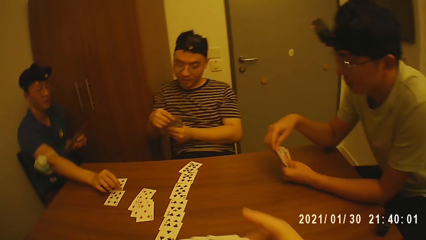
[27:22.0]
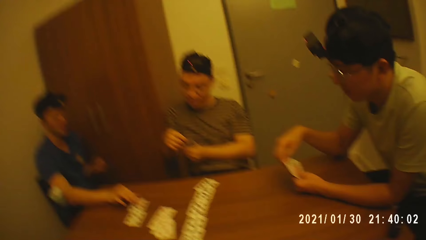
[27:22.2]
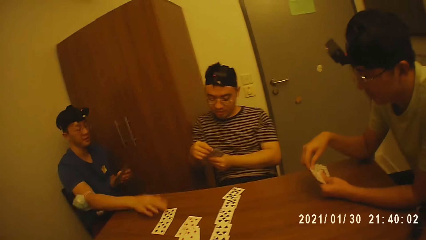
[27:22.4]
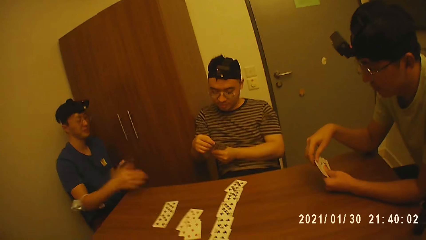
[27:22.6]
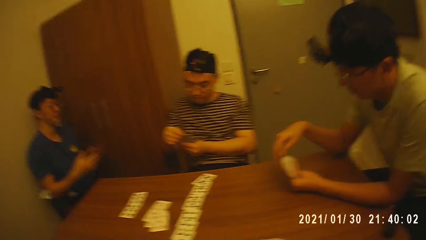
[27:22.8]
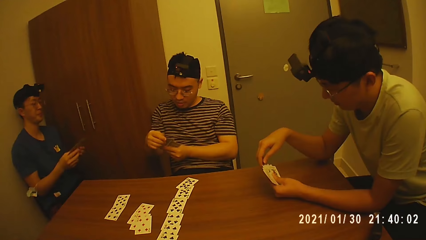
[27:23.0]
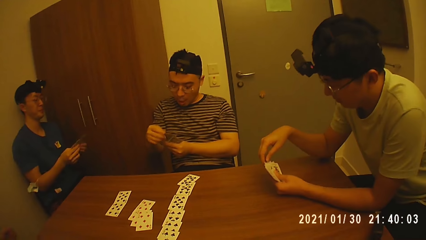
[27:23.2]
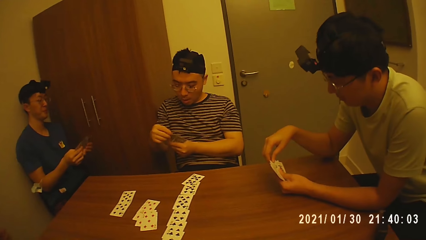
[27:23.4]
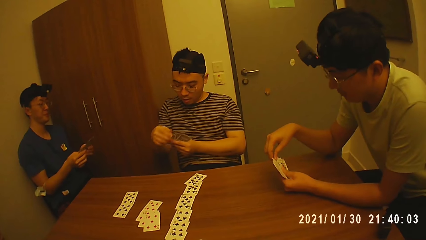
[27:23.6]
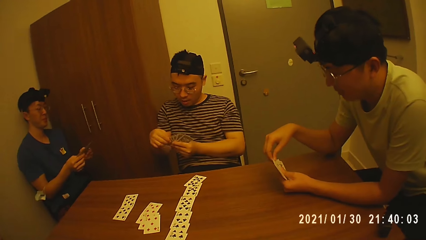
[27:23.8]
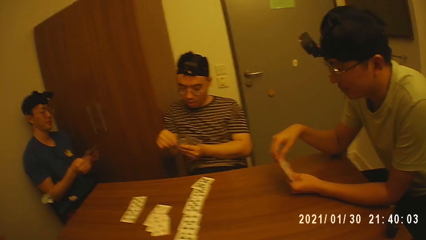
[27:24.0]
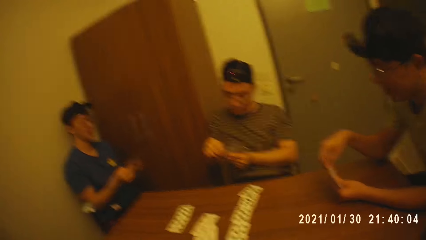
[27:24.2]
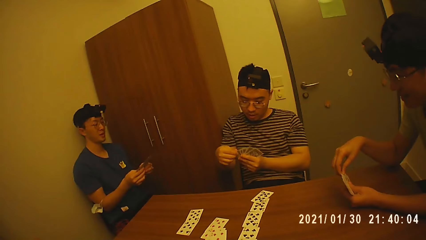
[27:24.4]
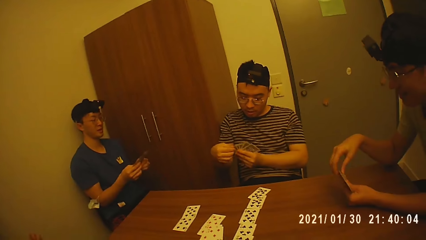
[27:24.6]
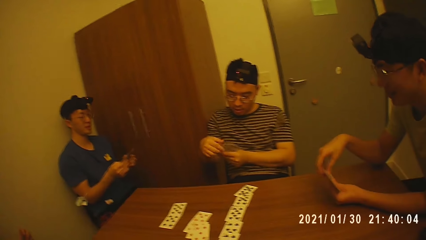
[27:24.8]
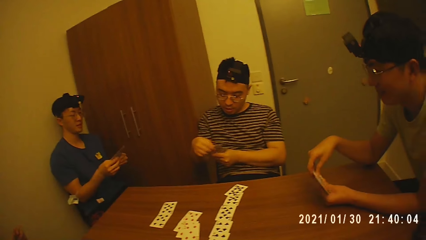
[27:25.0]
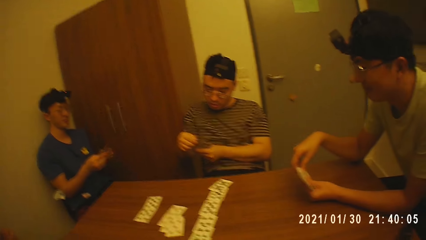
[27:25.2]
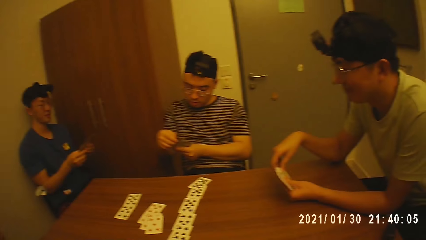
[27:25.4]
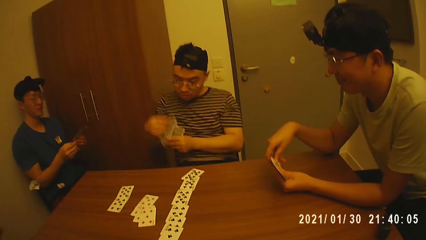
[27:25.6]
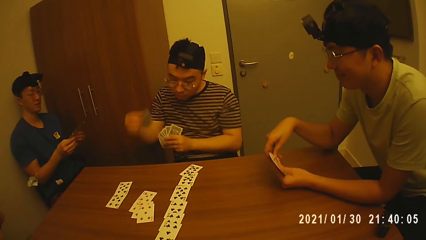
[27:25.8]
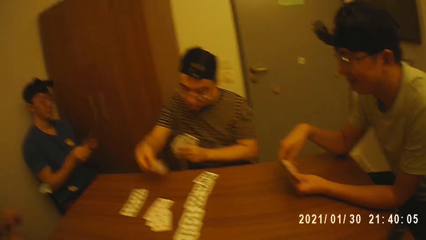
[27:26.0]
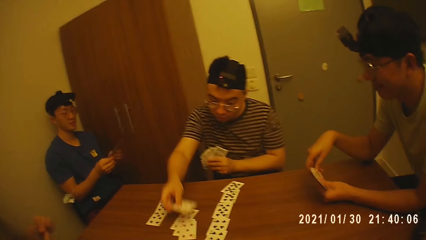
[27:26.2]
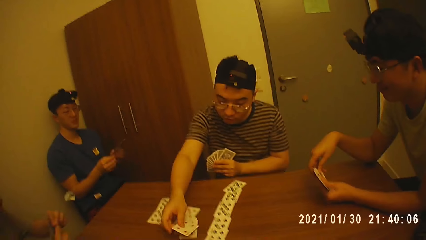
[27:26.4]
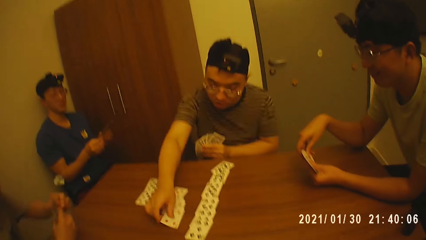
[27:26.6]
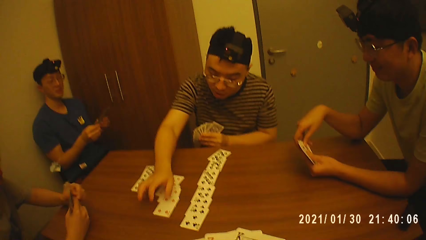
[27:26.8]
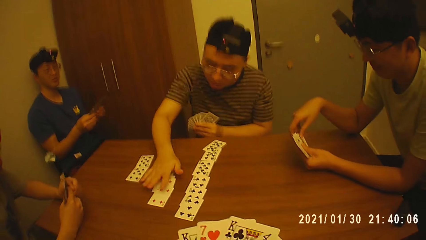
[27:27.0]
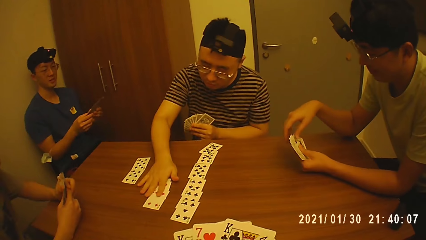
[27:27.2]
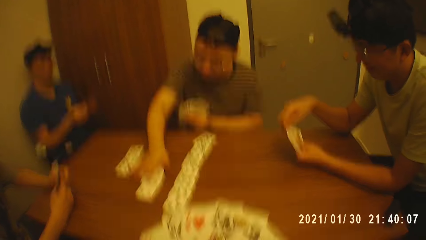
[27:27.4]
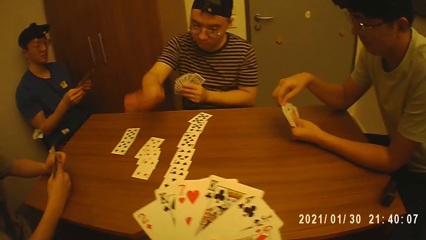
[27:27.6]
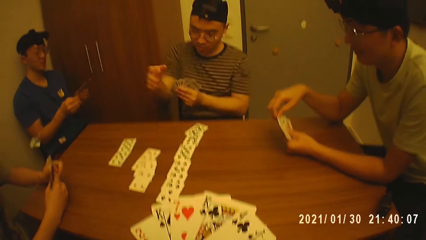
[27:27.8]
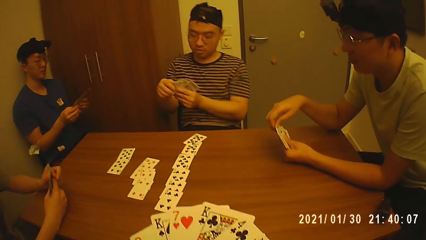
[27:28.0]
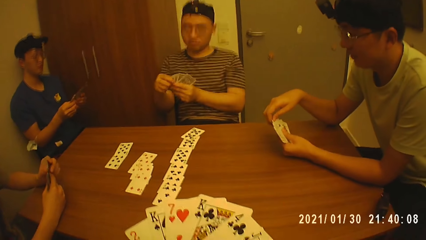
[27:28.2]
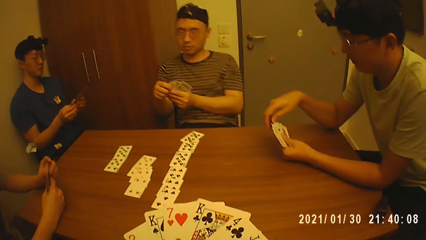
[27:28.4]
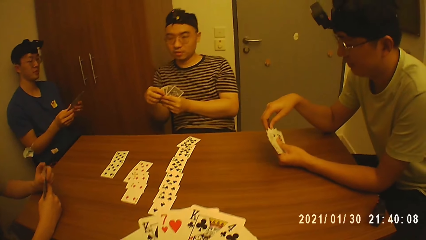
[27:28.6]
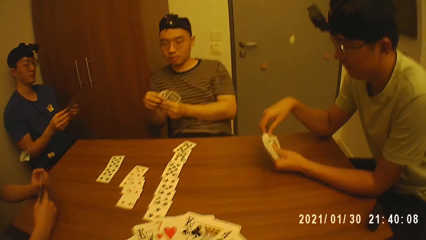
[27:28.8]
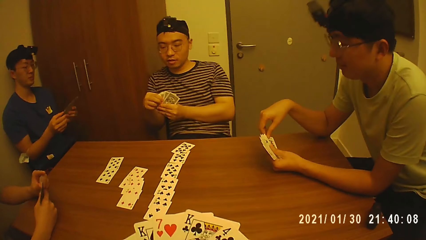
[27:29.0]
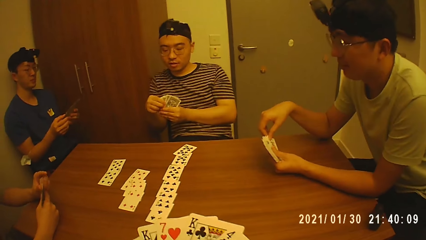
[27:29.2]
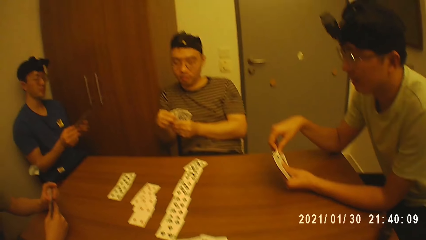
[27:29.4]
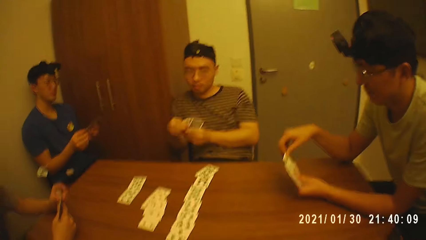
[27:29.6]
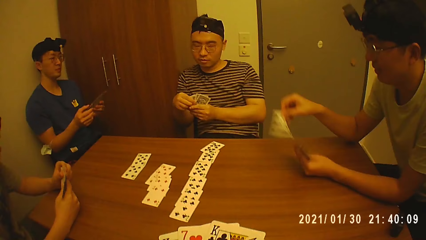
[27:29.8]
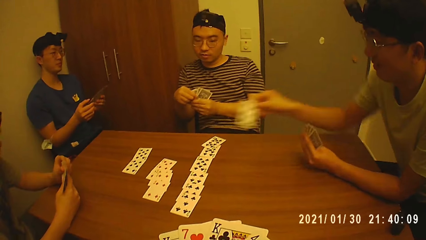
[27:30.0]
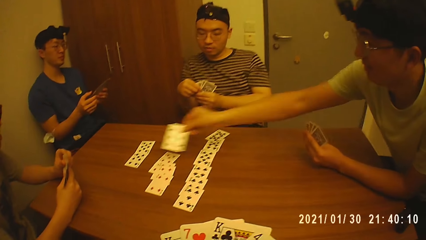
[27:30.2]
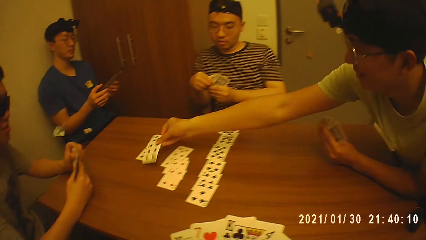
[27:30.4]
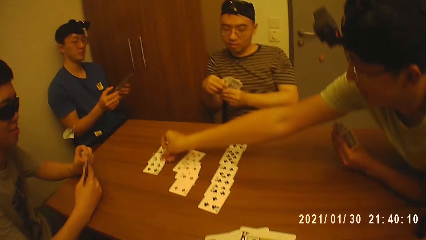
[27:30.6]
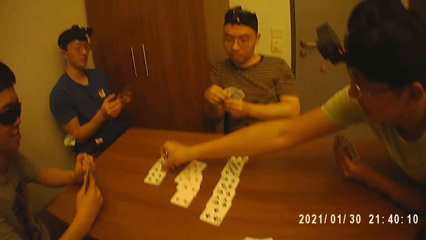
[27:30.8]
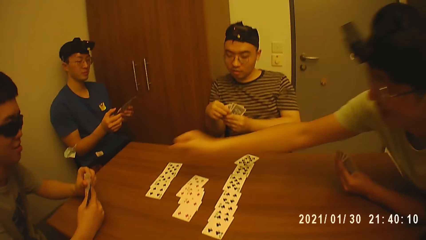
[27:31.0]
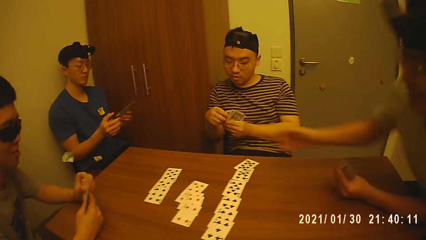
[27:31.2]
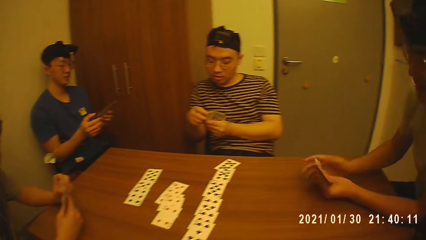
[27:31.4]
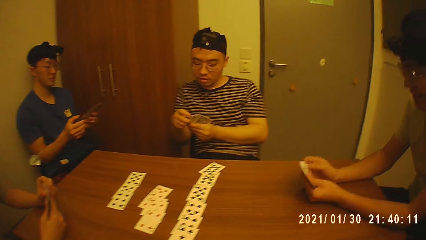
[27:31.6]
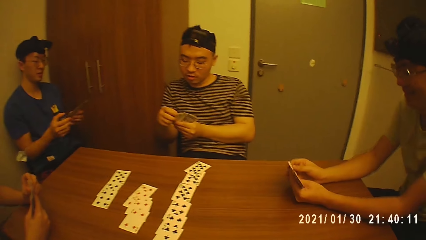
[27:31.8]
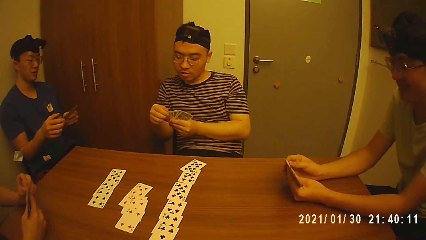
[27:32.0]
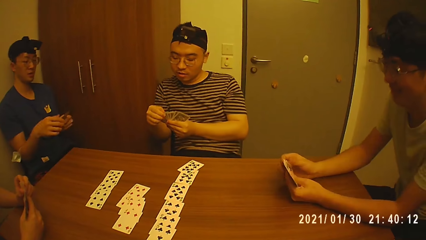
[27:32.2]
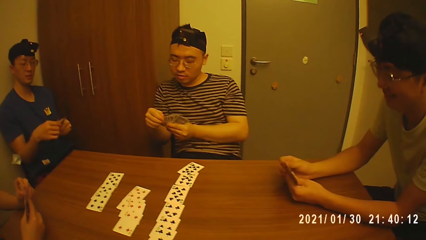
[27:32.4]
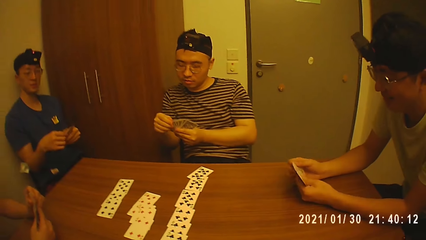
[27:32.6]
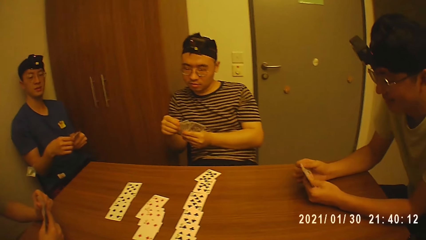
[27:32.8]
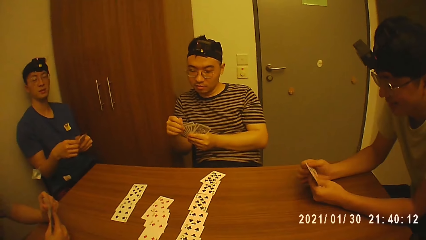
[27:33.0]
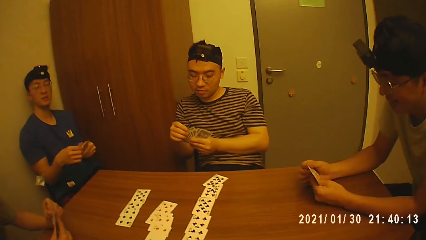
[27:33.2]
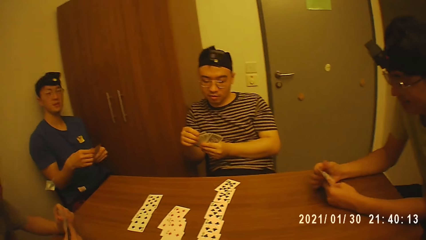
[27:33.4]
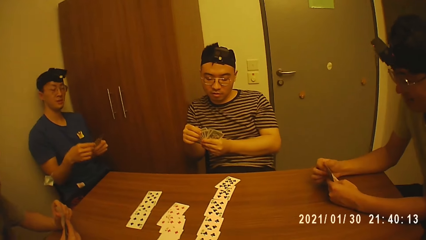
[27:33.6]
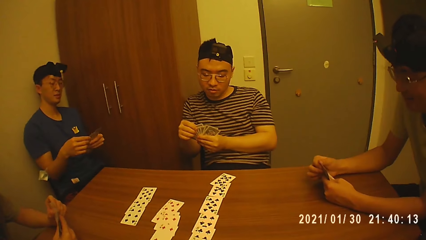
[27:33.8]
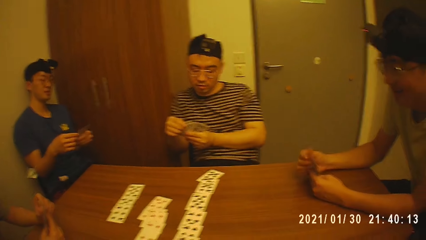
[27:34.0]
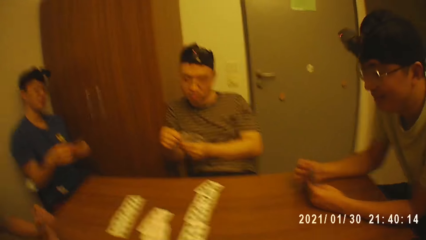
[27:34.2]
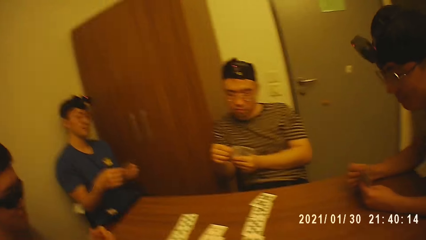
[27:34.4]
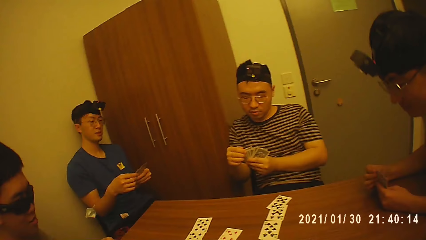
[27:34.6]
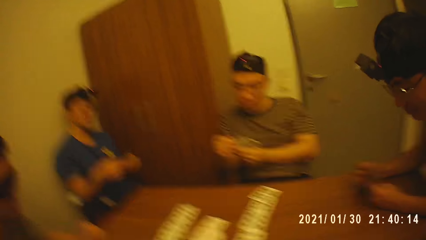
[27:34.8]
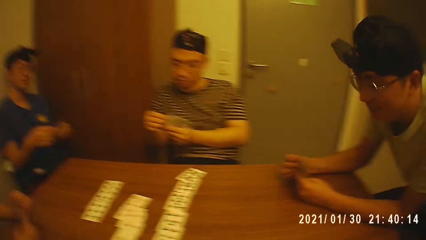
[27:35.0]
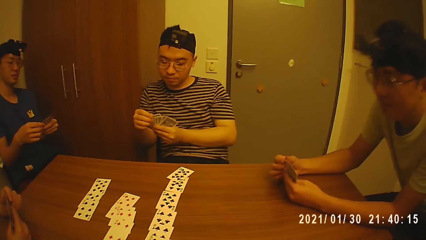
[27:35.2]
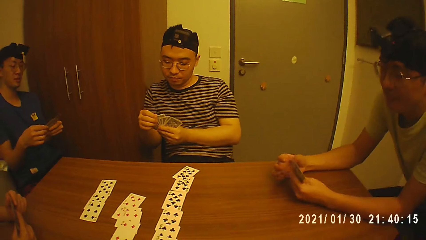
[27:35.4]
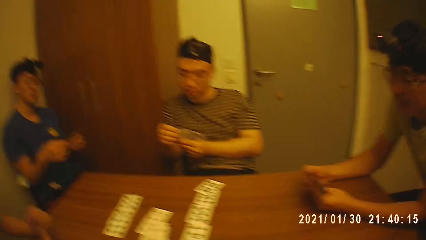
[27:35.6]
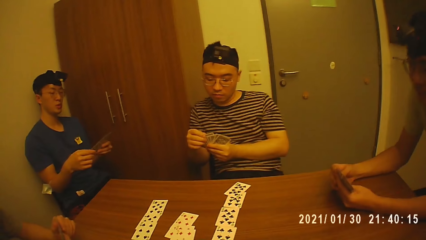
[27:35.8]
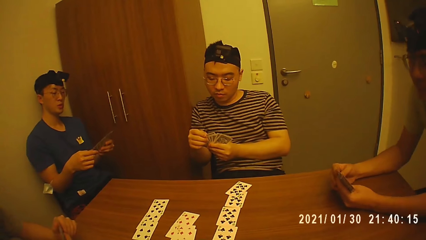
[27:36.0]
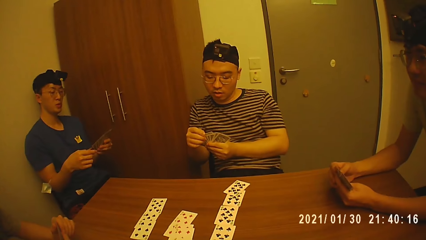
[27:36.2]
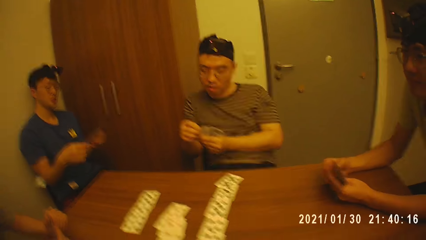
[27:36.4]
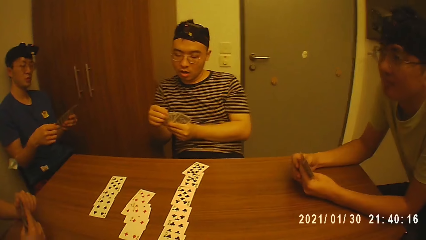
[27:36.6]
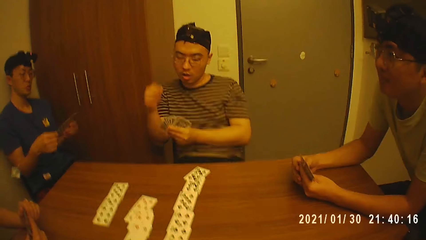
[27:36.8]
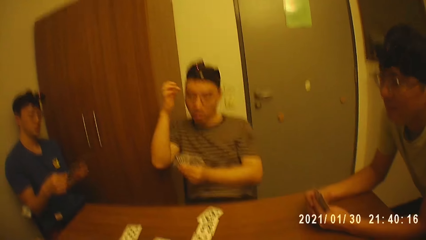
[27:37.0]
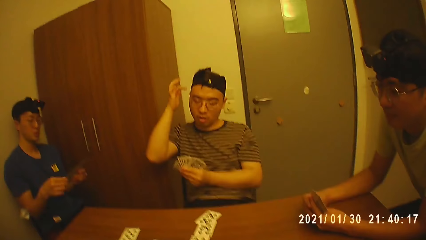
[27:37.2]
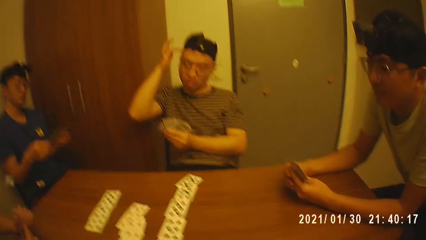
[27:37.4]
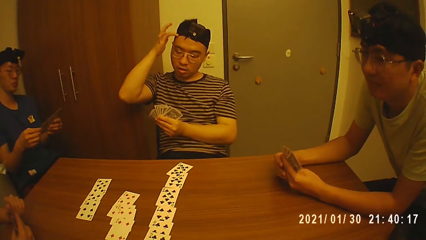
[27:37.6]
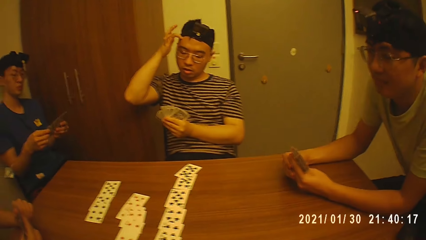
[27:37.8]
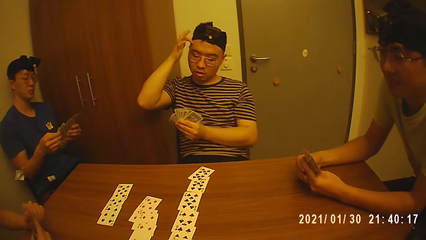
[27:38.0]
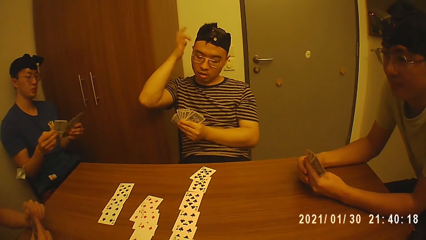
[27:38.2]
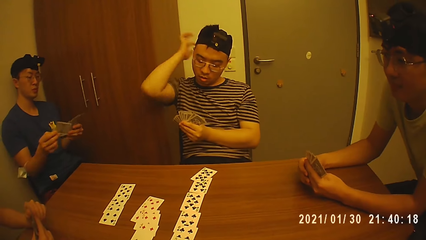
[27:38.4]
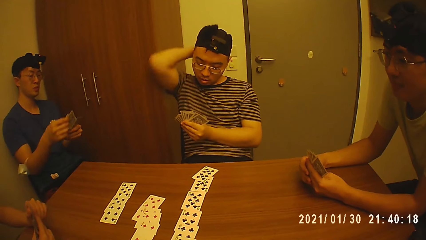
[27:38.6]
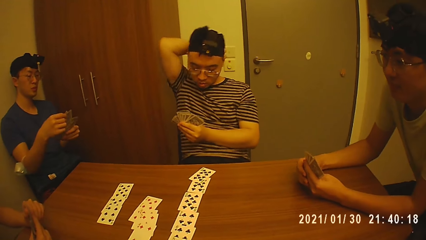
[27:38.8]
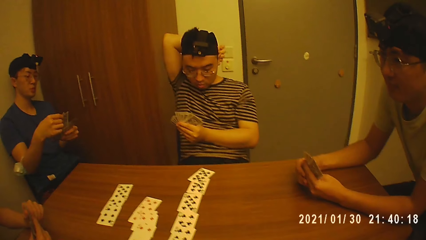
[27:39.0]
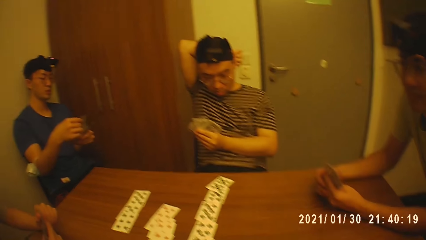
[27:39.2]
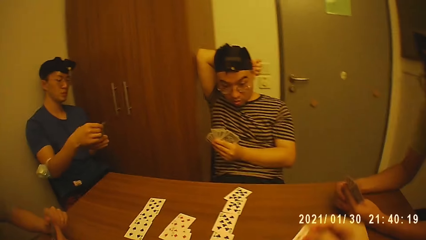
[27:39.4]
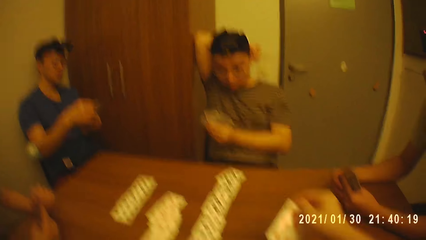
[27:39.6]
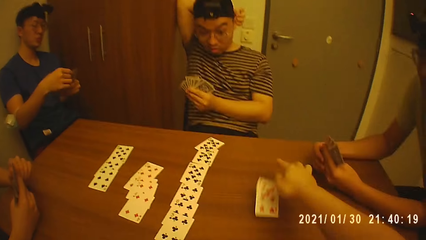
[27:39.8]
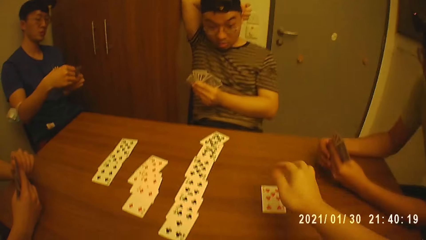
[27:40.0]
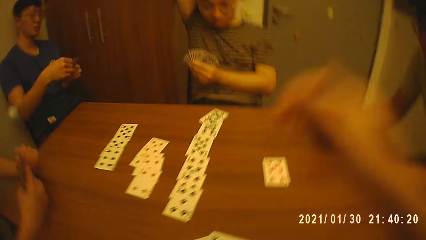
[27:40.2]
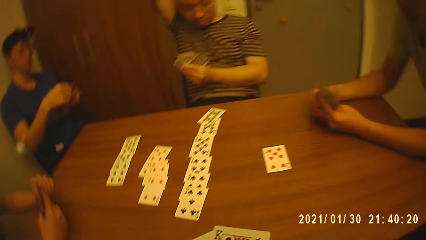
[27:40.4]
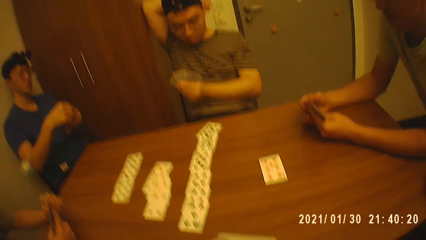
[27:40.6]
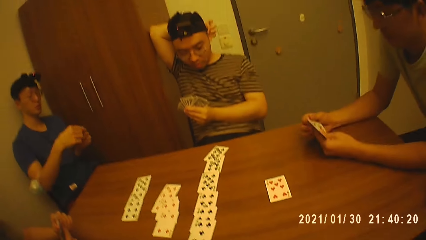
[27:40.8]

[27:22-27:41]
A man puts a card on the table. Another man picks a card from the table. A third man plays a card on the table. A fourth man puts hands on the table. The camera wearer holds the cards with hands. A fifth man plays a card on the table. The fifth man moves on a chair. The third man touches his forehead, scratches his face with a finger, and puts a hand on his head. The camera wearer places the card on the table with his right hand.
